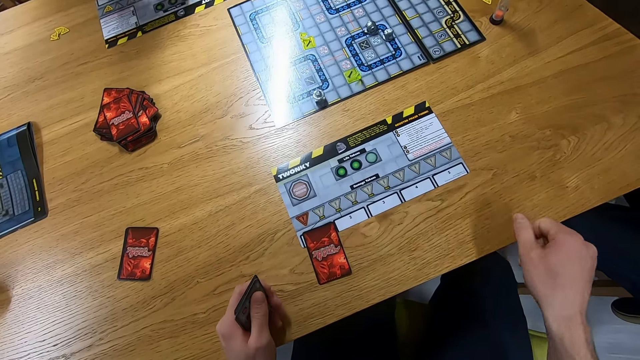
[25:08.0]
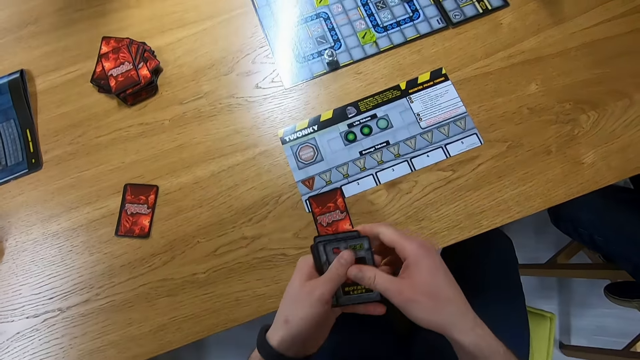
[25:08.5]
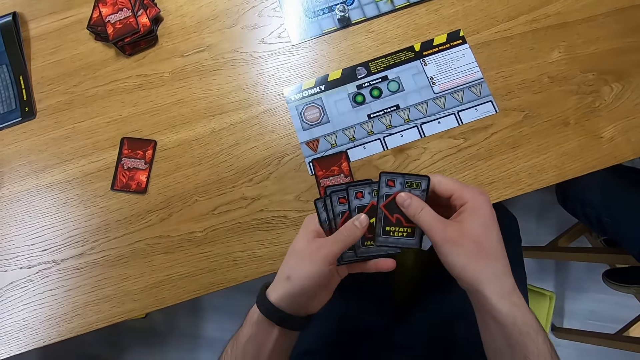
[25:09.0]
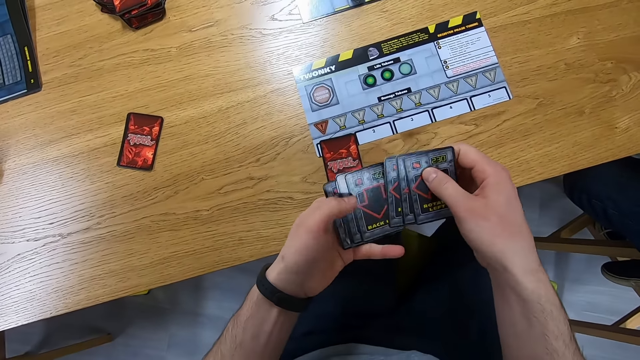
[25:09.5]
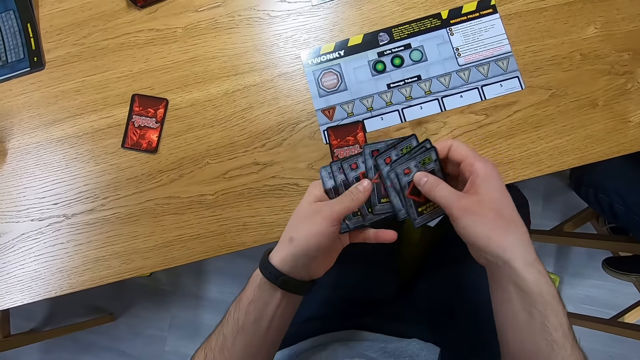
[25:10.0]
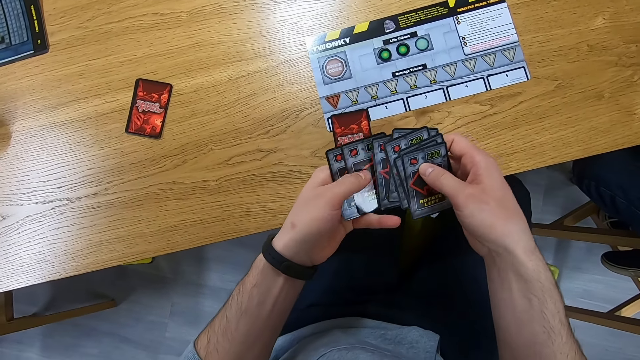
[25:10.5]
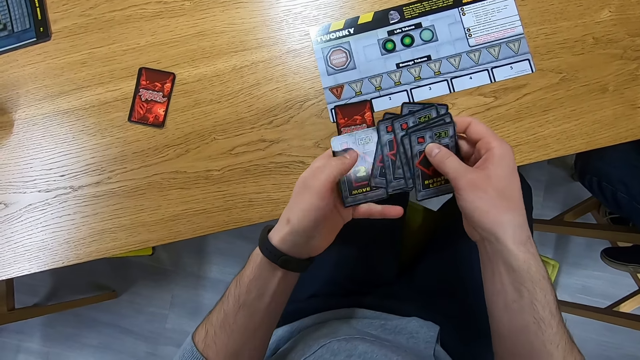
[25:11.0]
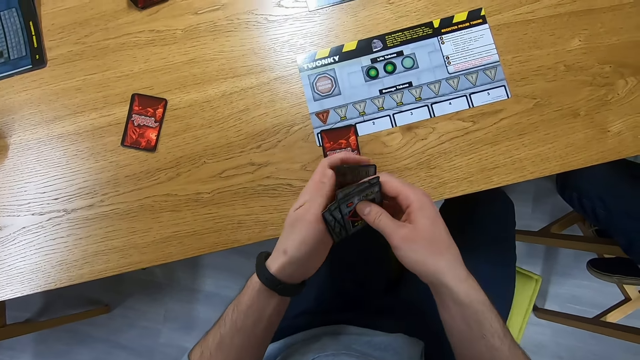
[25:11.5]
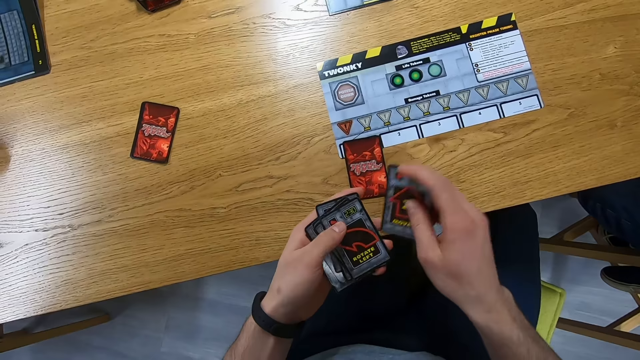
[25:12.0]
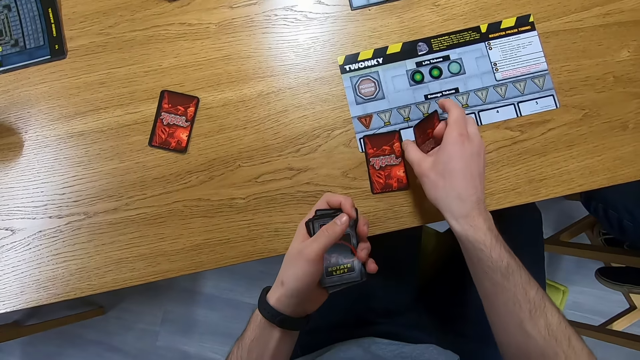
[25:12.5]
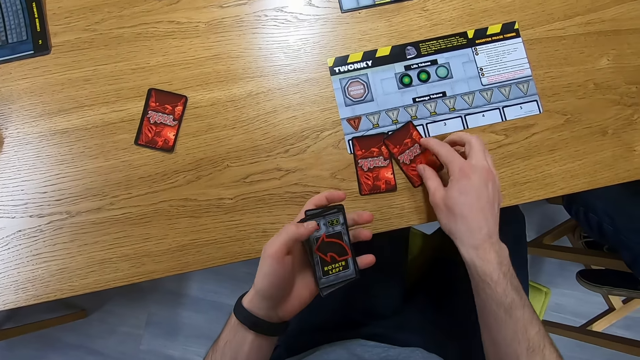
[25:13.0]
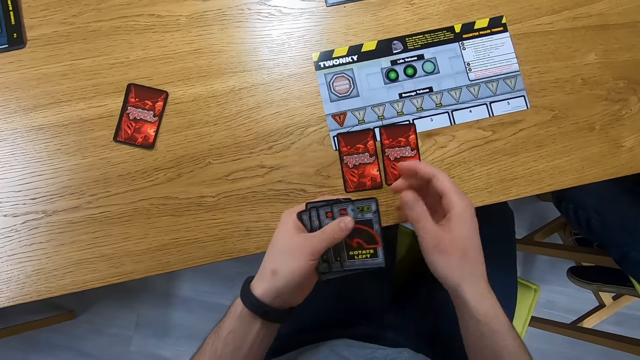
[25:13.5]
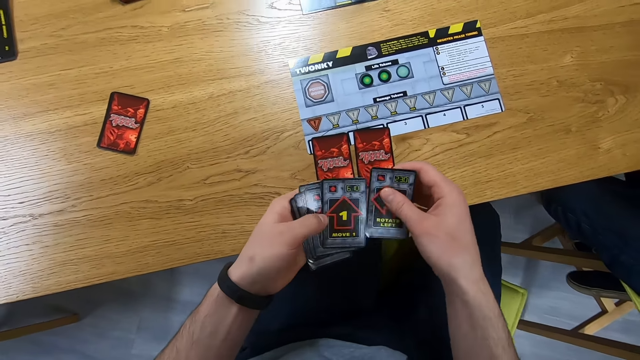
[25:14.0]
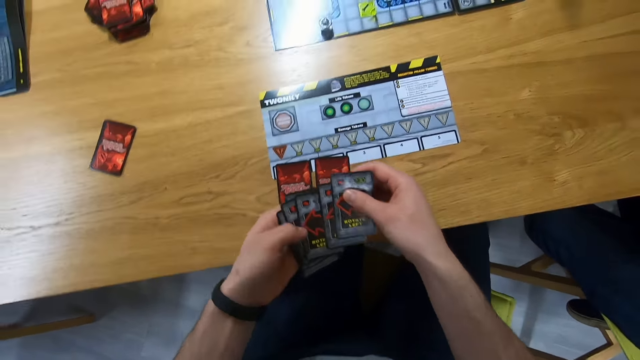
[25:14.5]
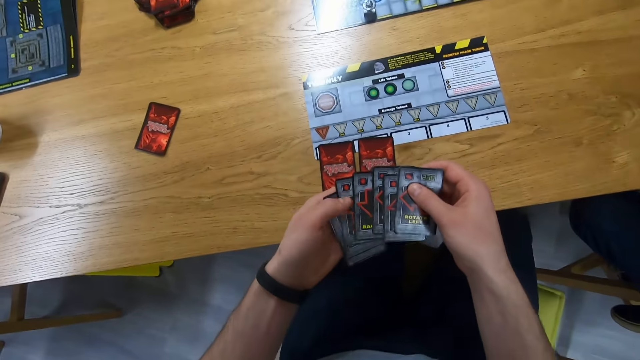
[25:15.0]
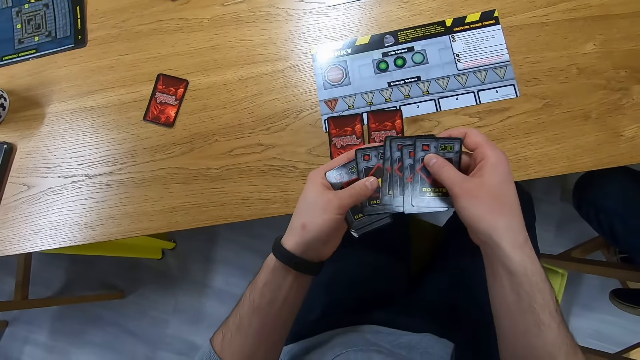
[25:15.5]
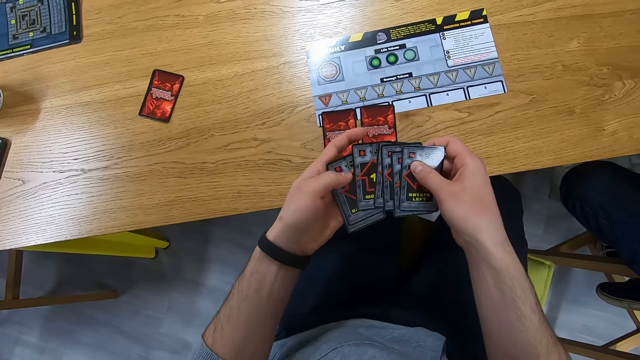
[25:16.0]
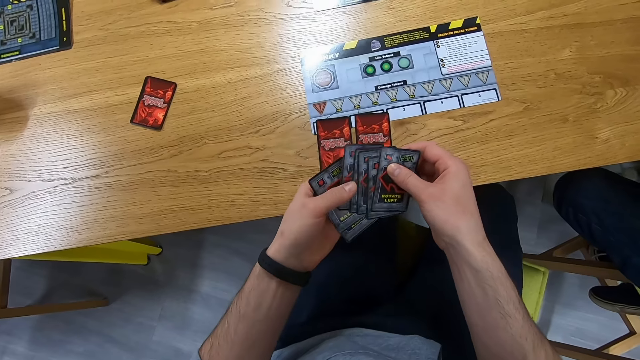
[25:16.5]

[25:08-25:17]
The camera wearer shuffles cards, looks at the cards, places a card on the table and shuffles cards.

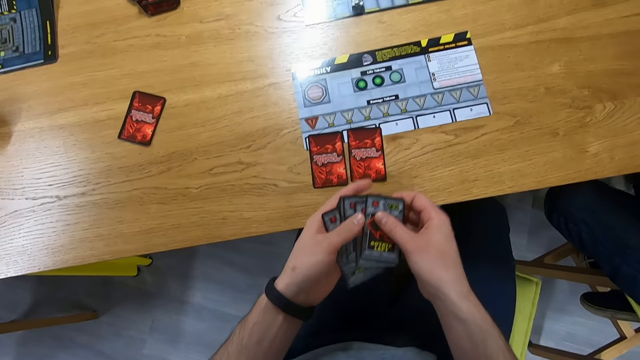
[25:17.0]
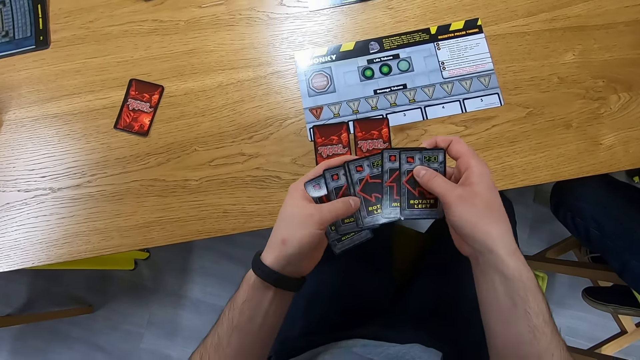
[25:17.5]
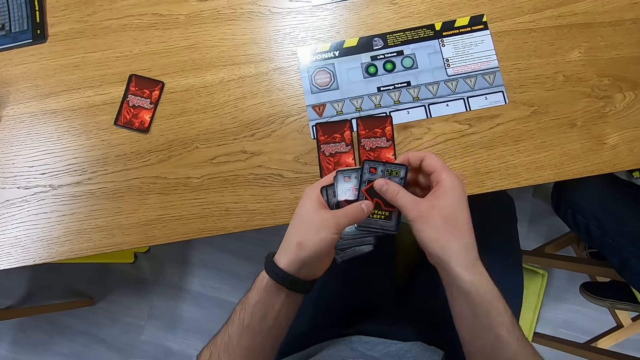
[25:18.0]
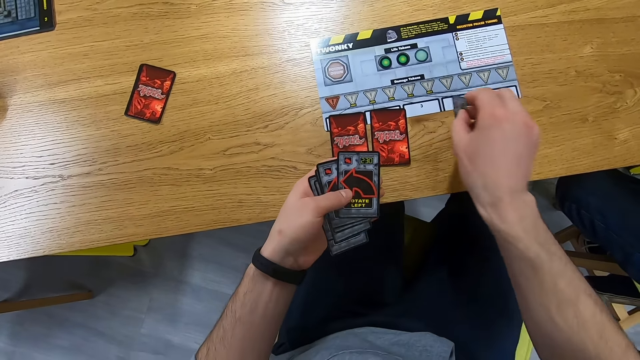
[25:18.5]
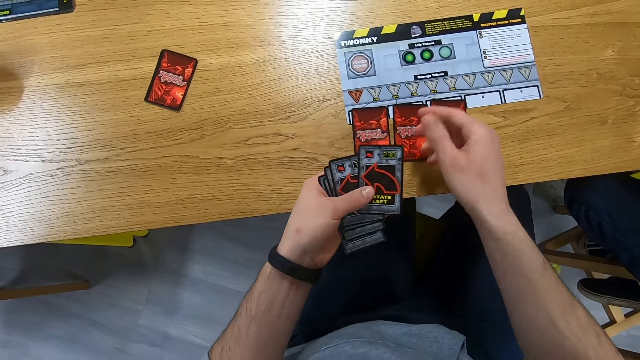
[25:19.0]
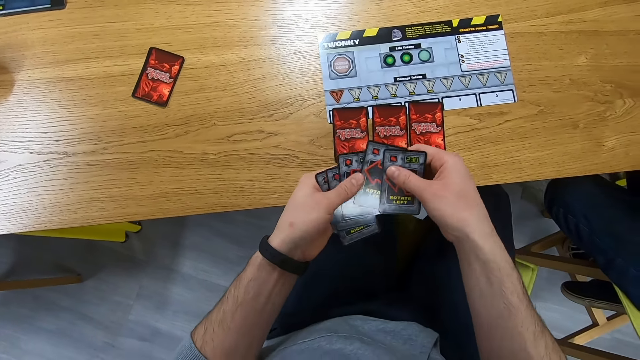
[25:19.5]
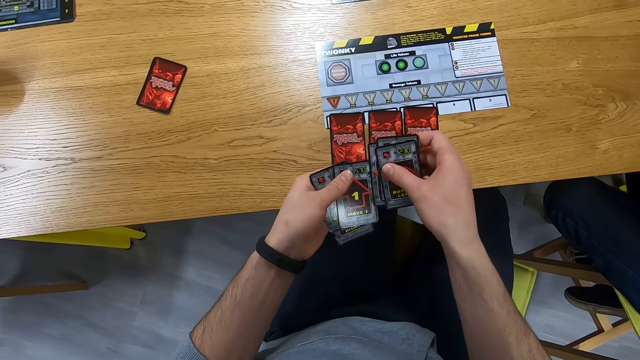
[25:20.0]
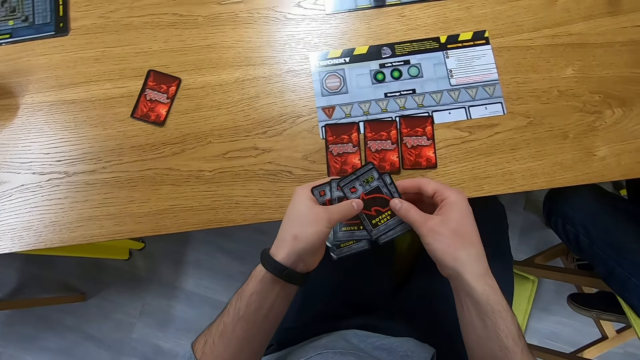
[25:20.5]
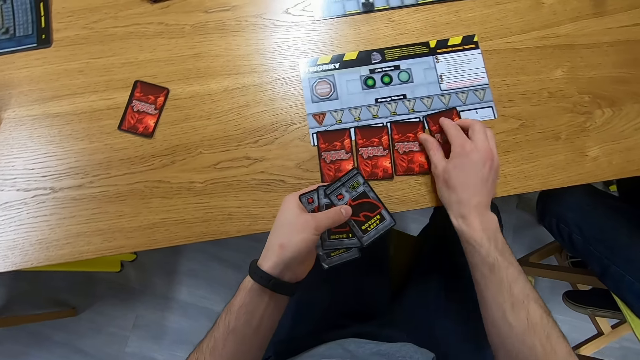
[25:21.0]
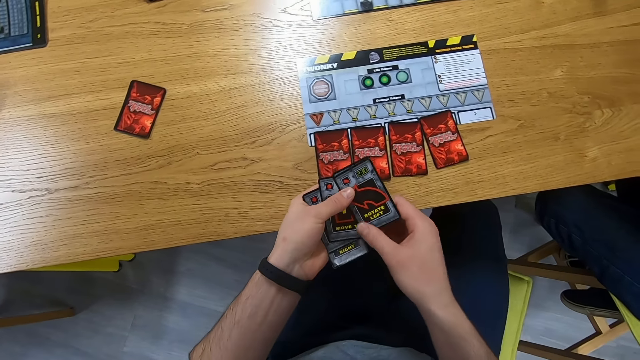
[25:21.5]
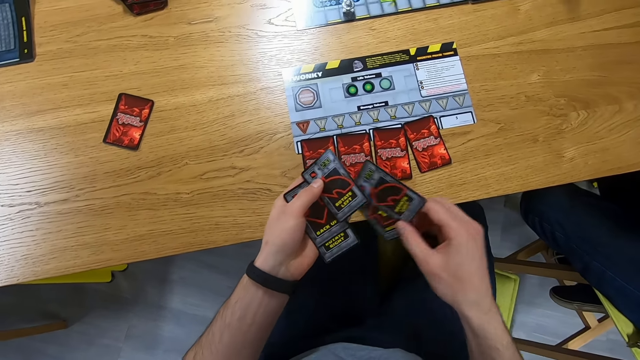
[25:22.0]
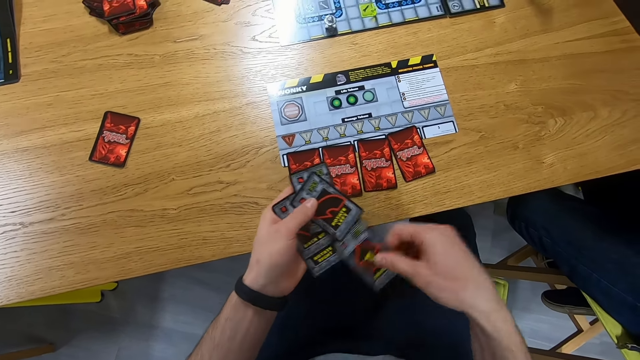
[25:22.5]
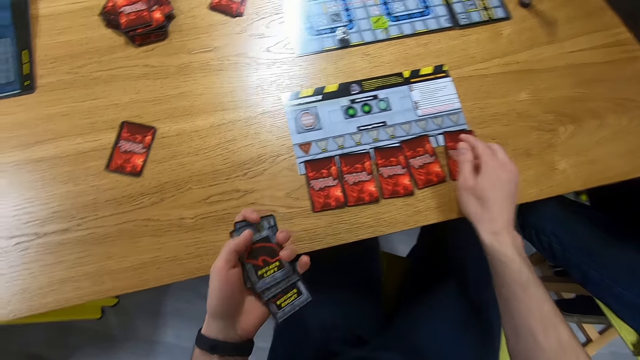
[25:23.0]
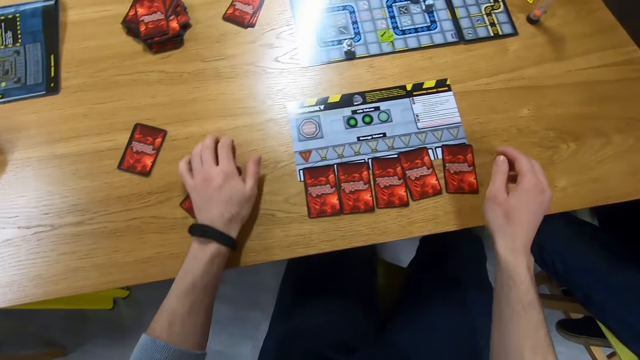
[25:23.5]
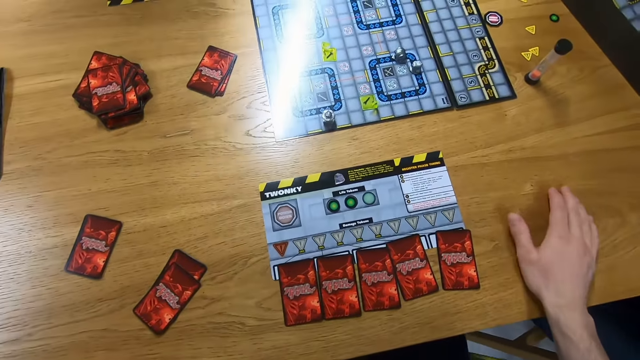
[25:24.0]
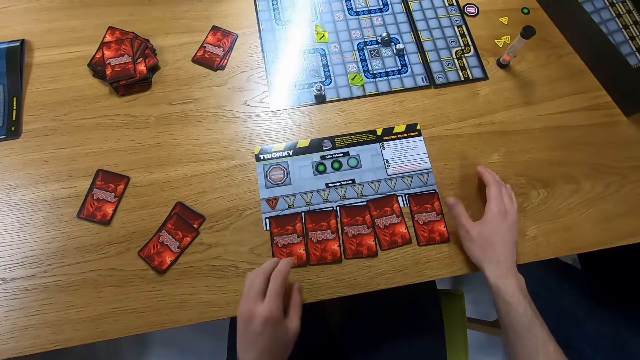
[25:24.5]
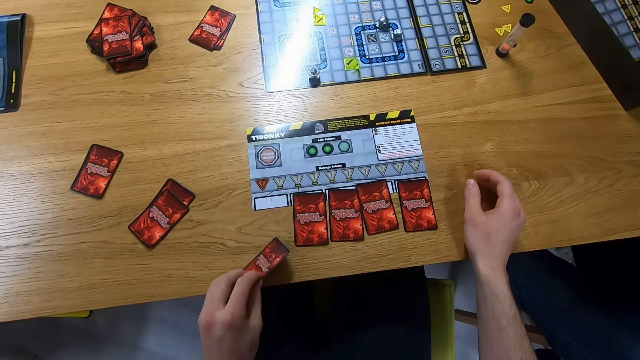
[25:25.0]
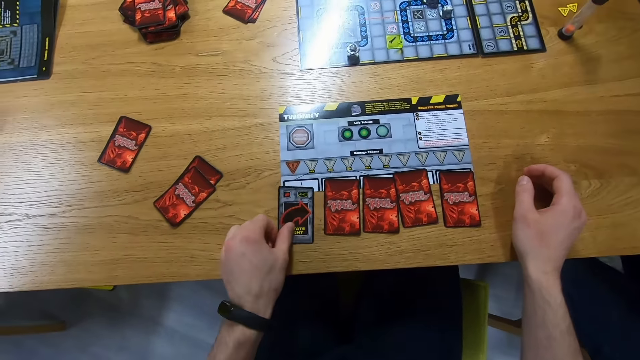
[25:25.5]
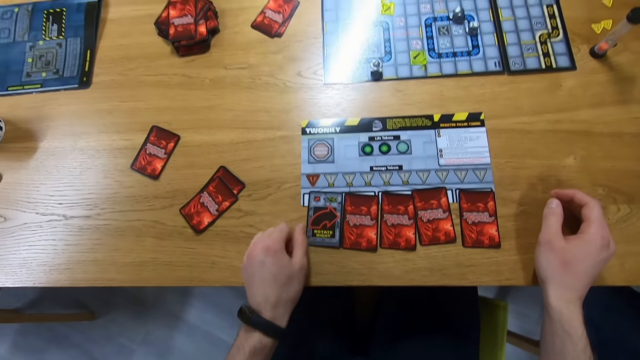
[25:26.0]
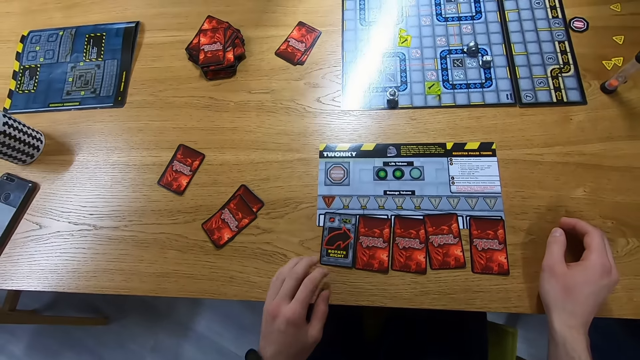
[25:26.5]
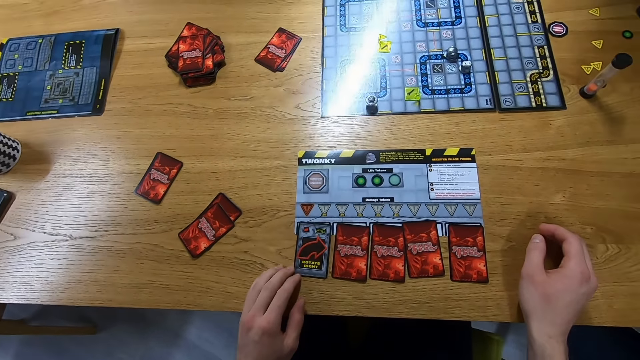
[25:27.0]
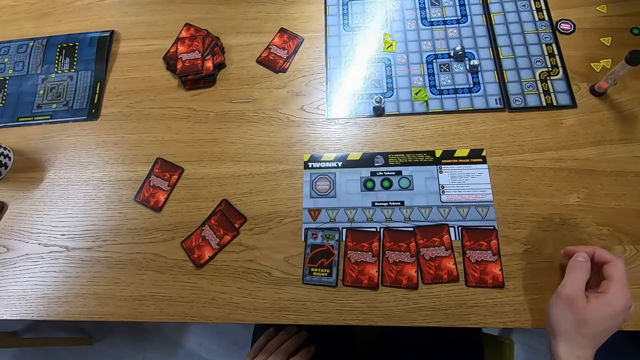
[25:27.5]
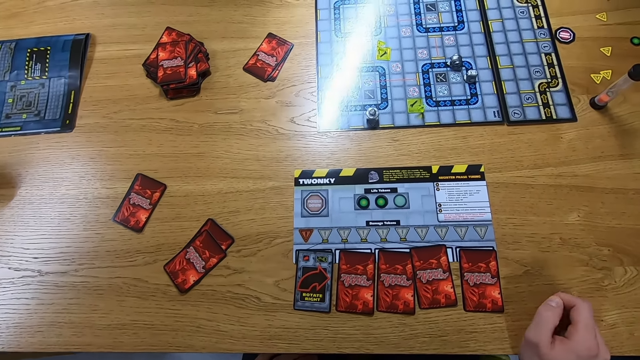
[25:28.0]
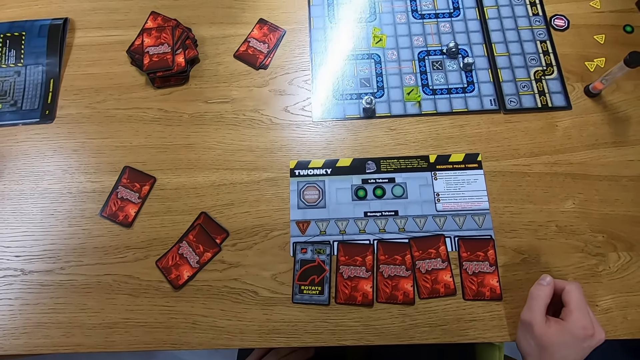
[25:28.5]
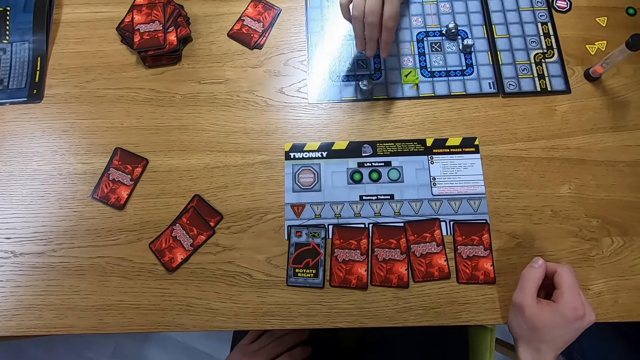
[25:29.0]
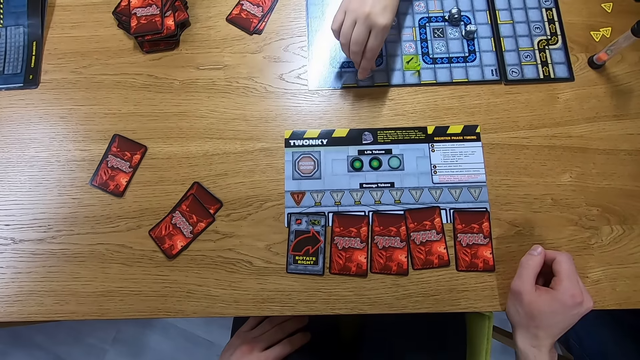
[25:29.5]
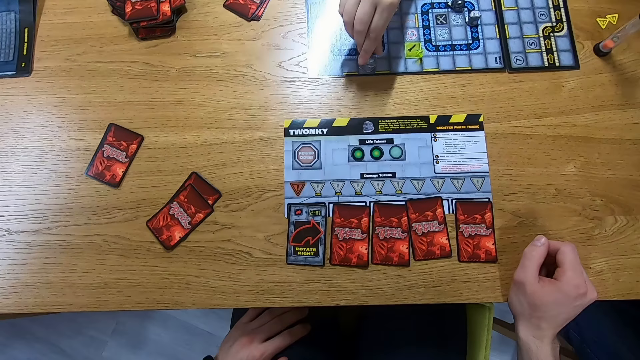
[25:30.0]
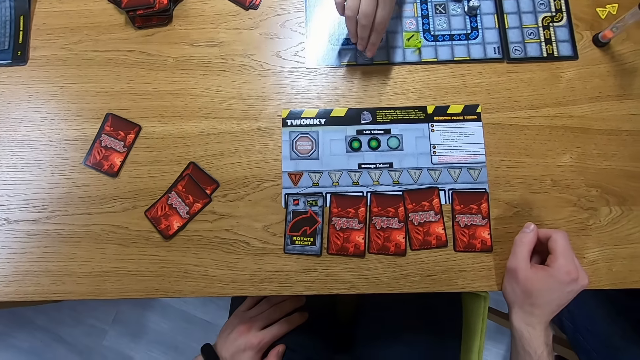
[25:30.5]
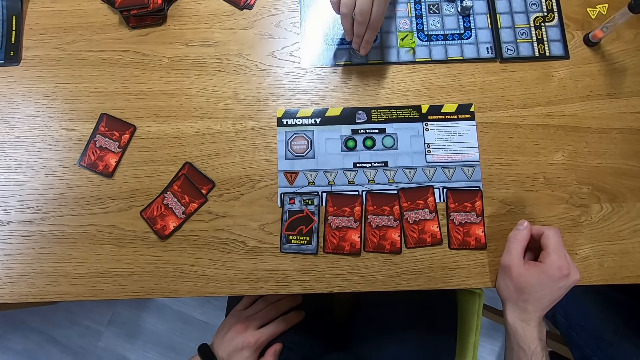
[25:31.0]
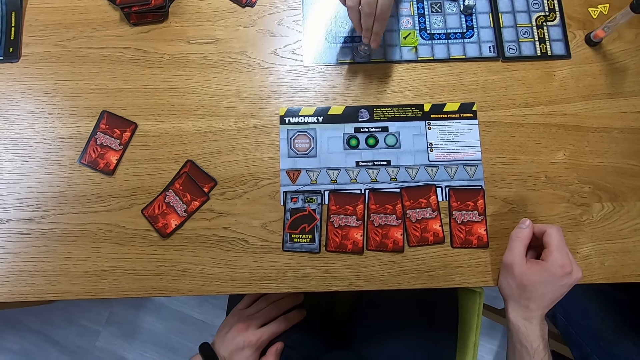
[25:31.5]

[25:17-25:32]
The camera wearer places a card on the table, shuffles cards, places a card on the table, picks a card, places the card on the table, places cards on the table and places the hand on the table. They stare at the cards, move a card, turn a card and look around. The person moves a Robo Rally robot on the board.
